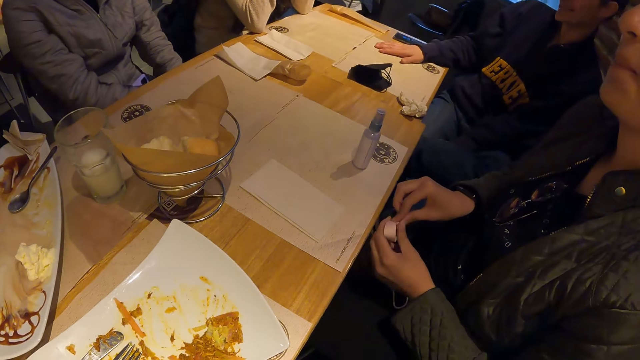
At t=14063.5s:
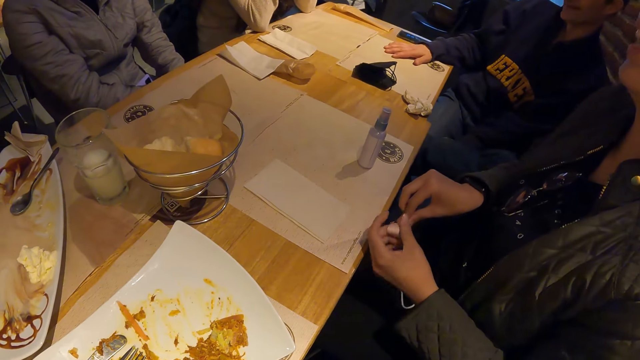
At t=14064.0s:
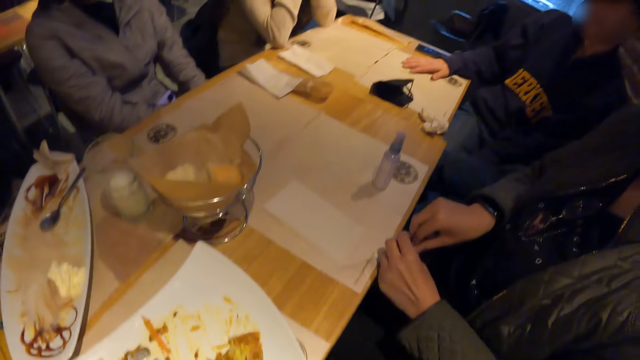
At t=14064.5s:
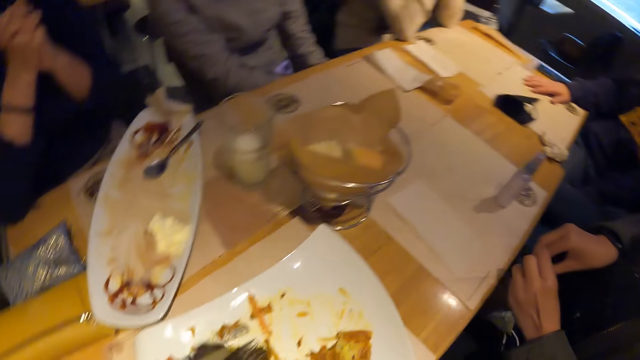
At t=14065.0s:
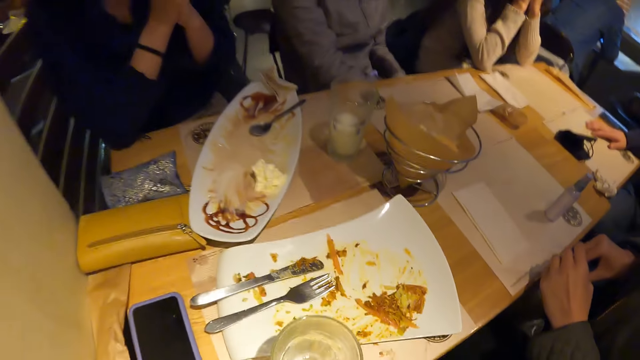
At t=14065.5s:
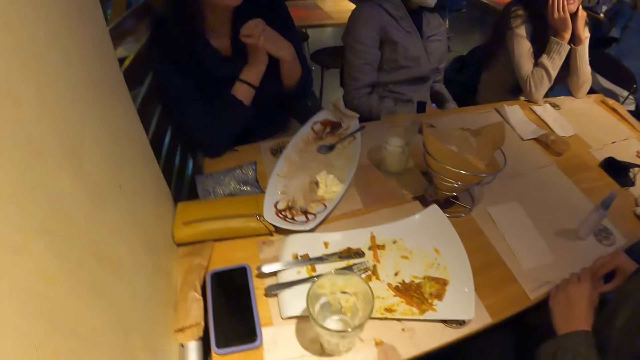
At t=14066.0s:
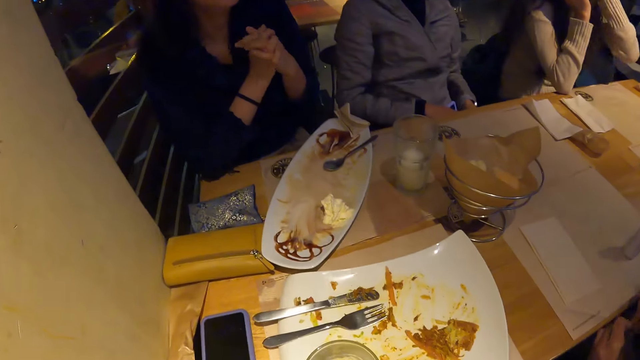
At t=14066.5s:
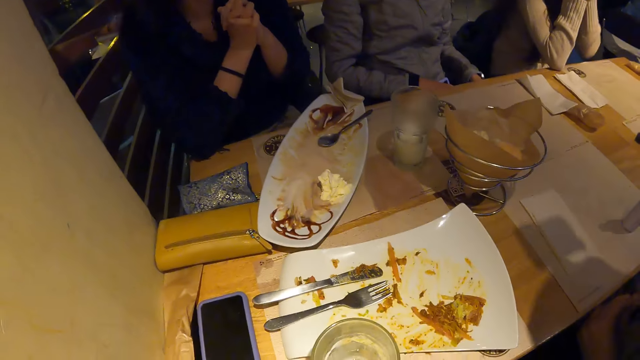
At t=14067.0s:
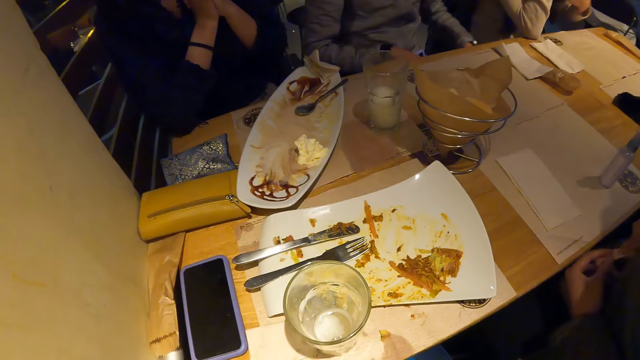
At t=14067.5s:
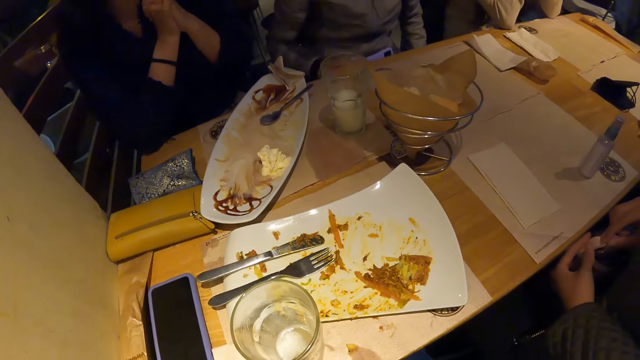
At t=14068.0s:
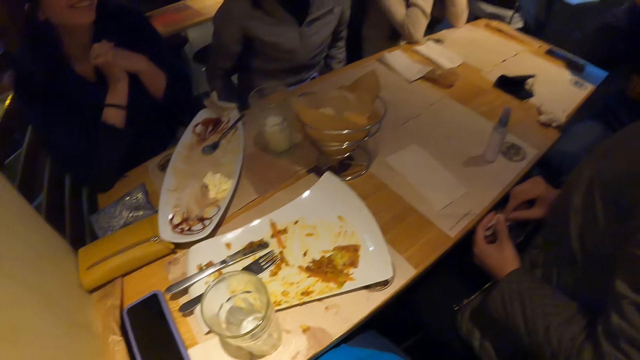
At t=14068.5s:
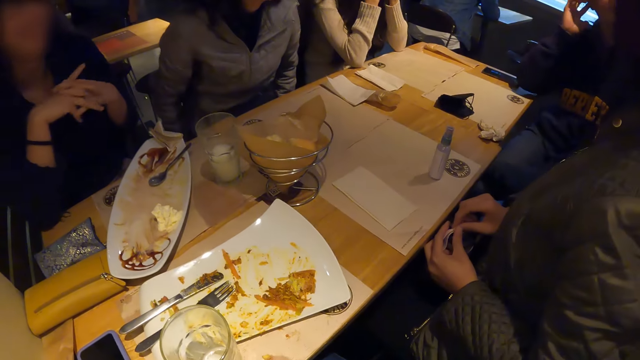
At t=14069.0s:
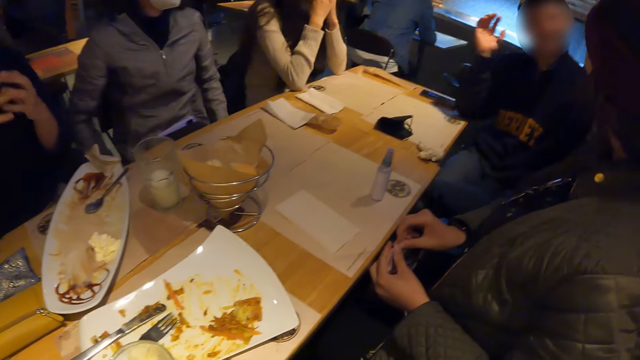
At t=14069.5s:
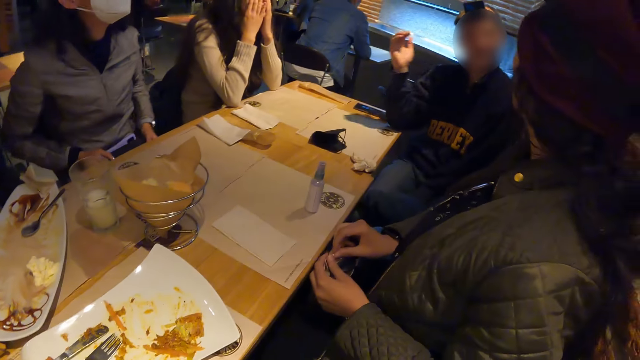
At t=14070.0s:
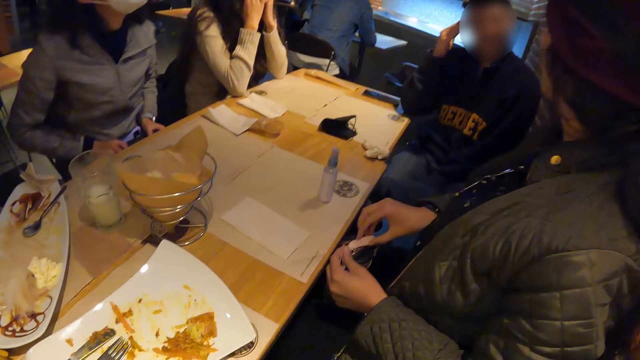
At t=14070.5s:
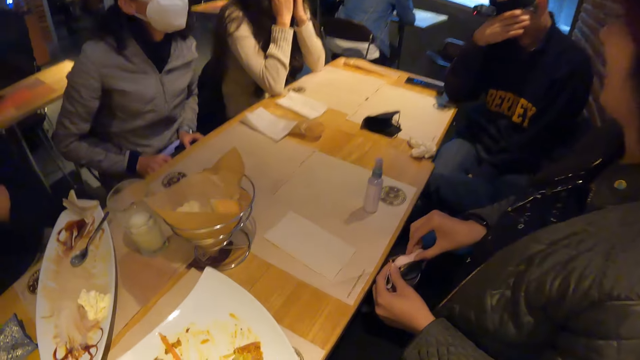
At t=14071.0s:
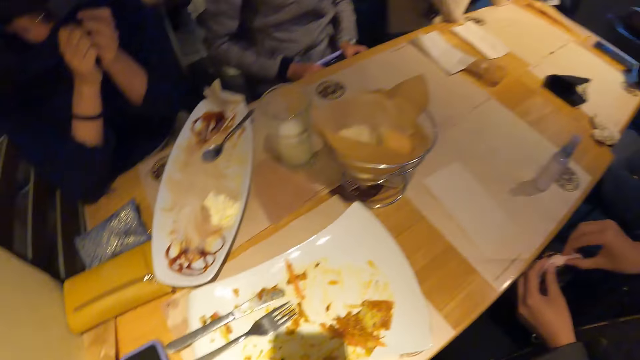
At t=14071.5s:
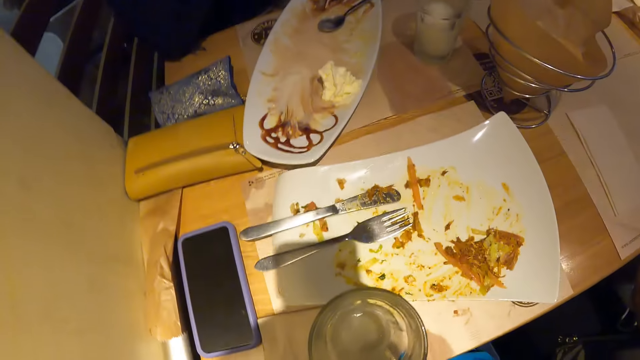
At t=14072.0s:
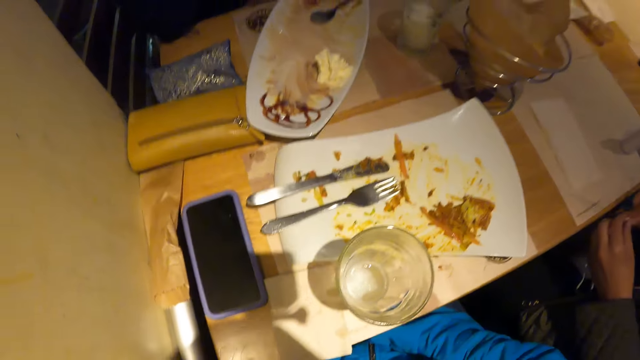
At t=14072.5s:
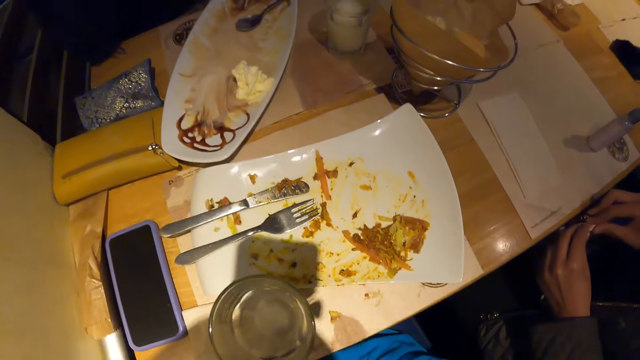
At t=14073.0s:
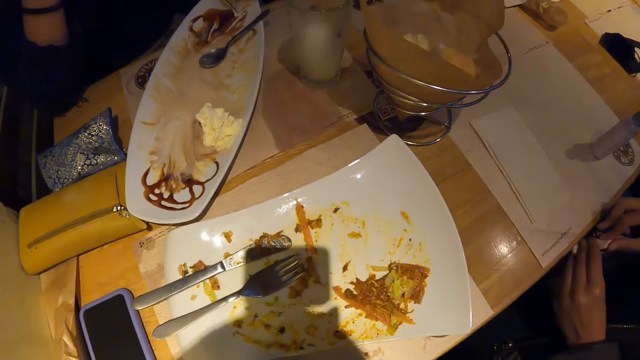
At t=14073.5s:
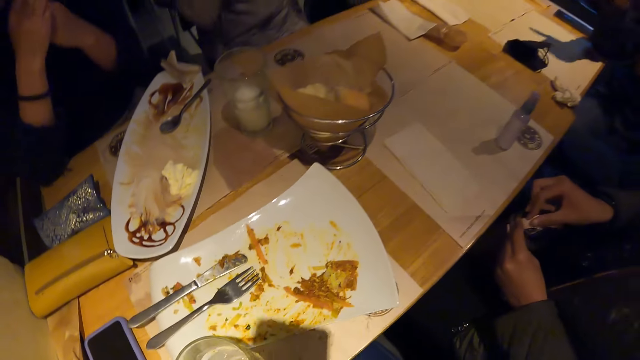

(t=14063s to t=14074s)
A man moves the hand and touches the head. The camera wearer looks around.

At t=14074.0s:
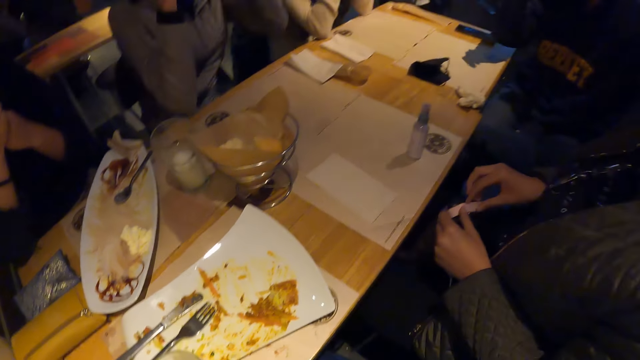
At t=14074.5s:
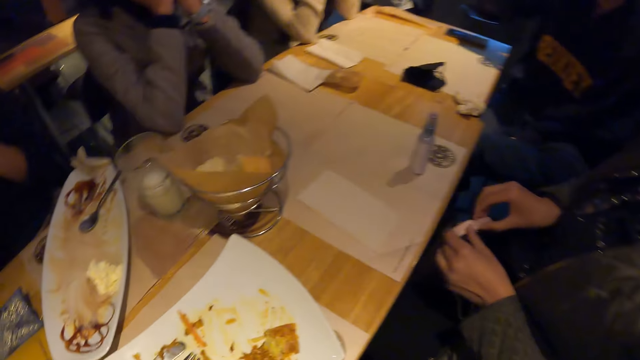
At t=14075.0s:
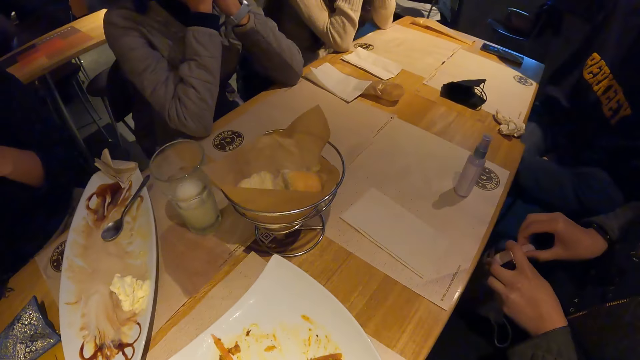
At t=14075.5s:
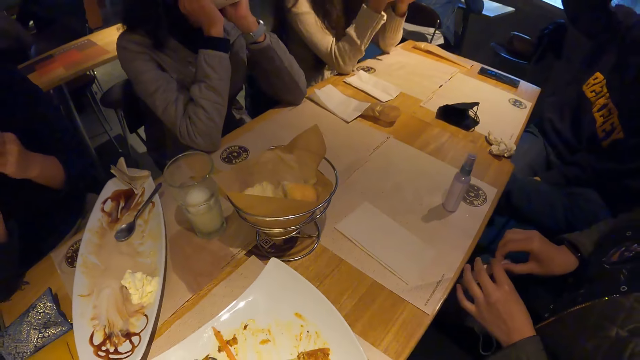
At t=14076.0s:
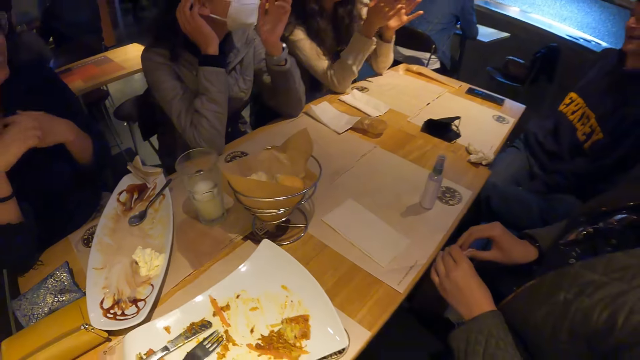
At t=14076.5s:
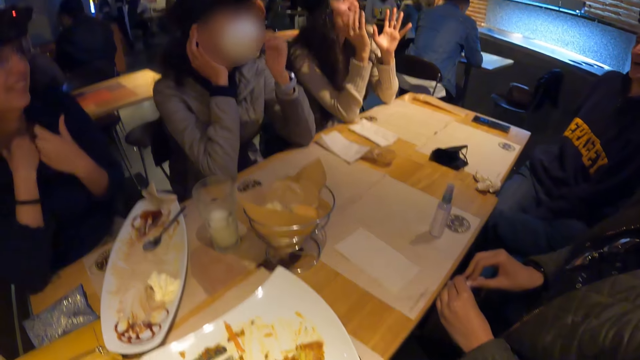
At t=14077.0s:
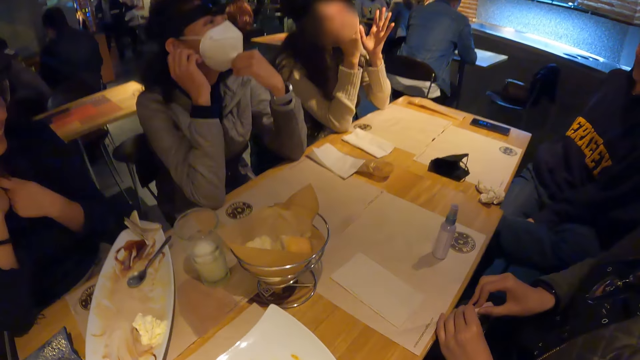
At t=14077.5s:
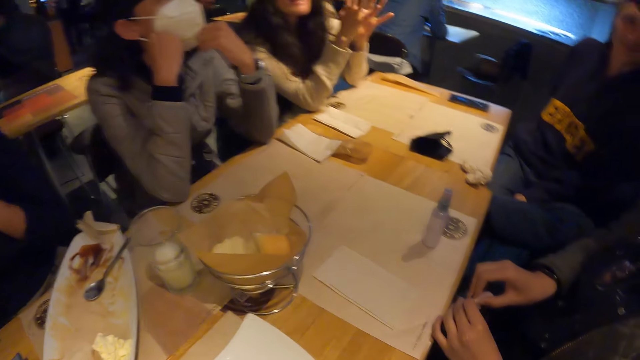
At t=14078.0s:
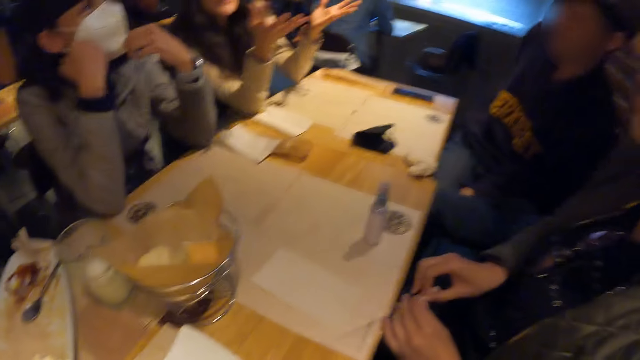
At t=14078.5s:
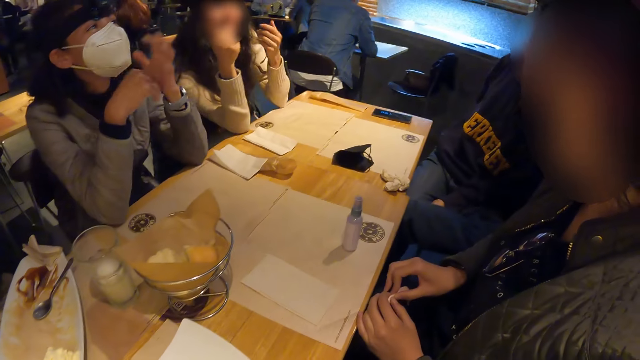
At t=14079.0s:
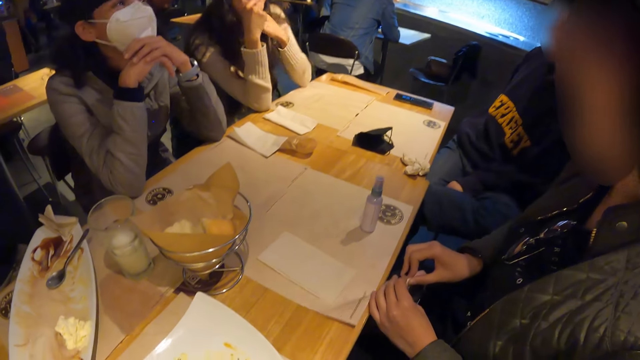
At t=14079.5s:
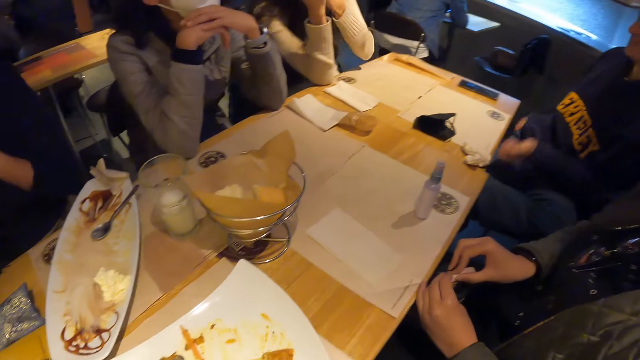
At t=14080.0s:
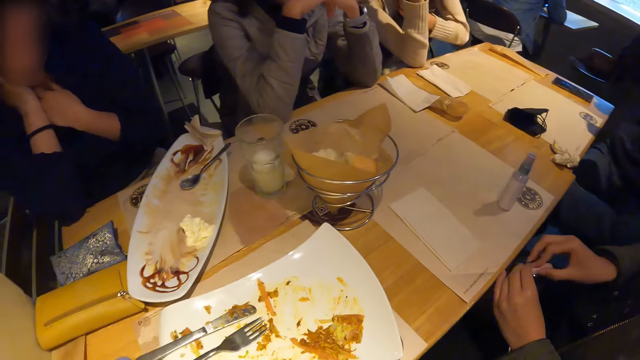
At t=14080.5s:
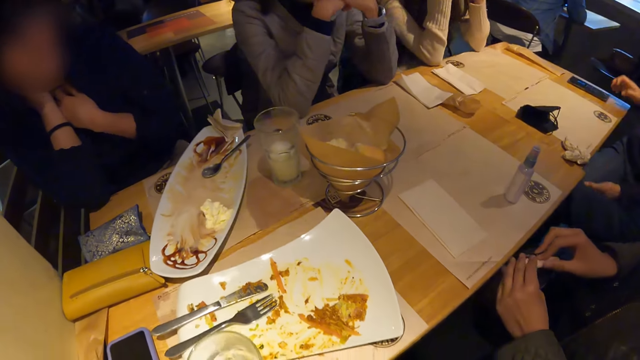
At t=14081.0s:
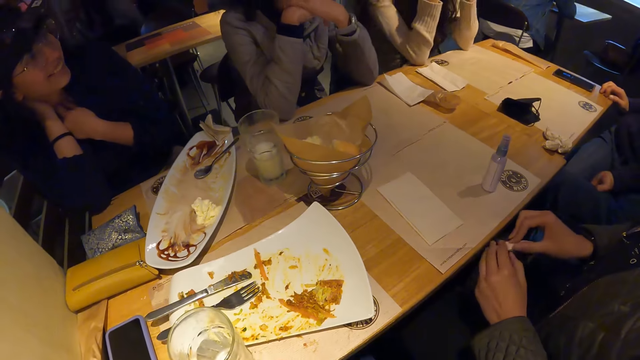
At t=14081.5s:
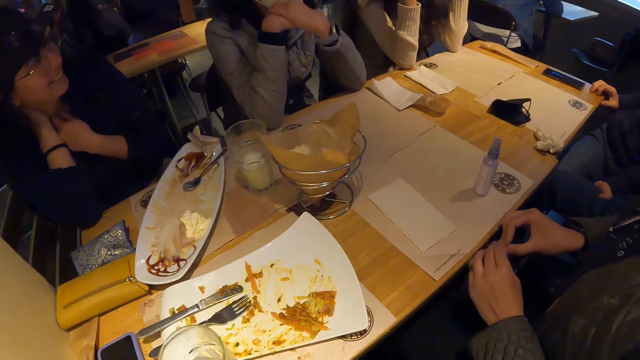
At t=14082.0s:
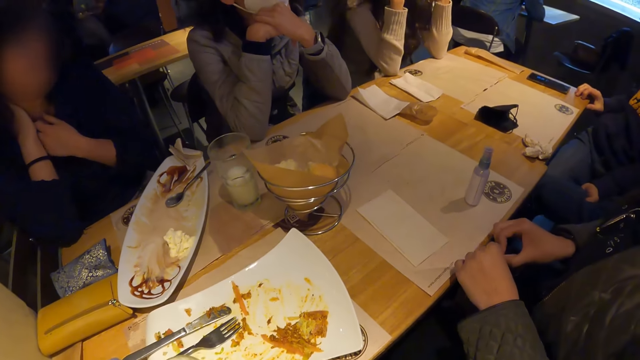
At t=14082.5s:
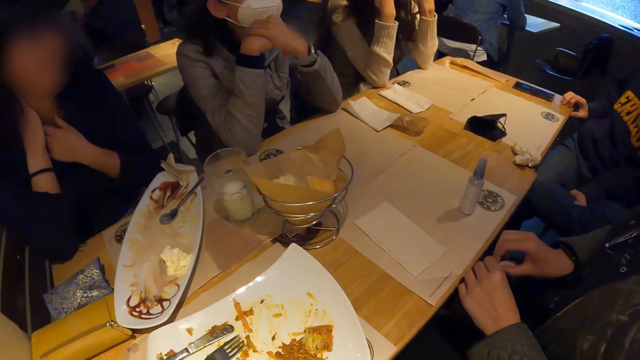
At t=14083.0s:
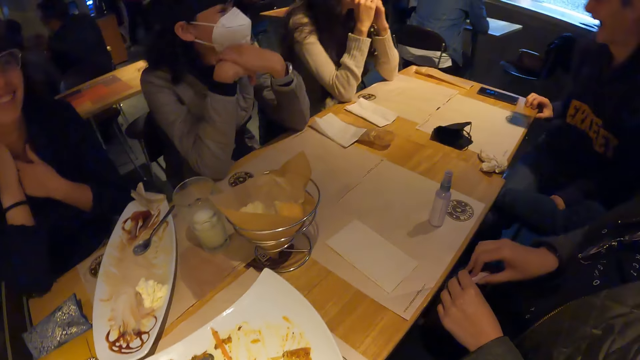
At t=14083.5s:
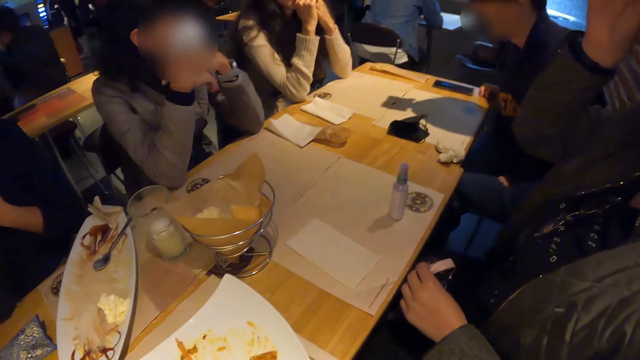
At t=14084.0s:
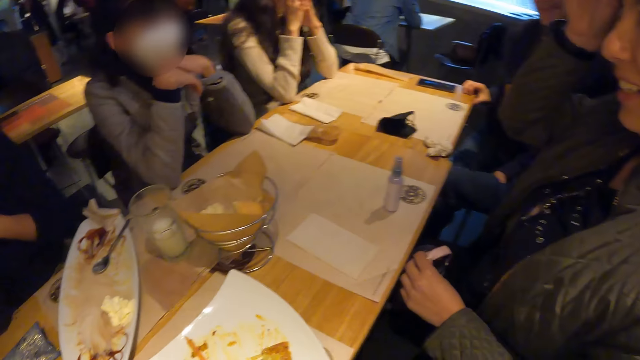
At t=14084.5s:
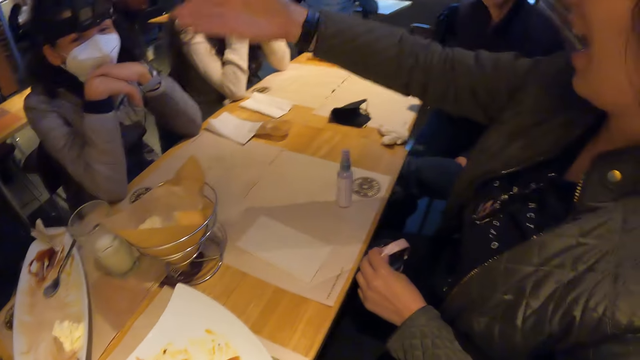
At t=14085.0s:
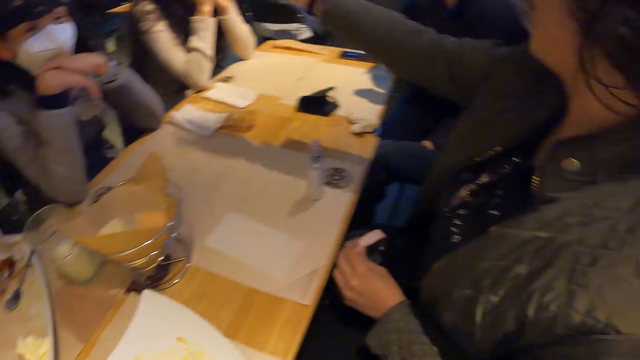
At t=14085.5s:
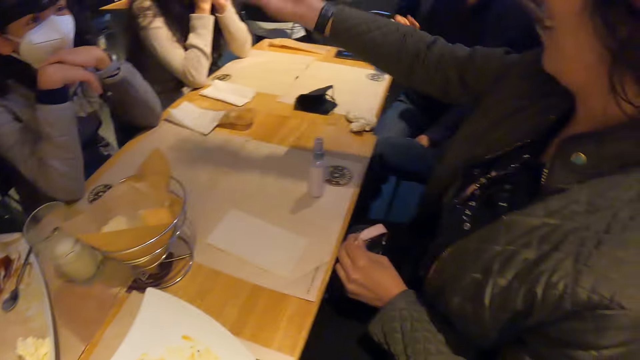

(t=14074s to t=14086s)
A man moves the hand. A woman interacts with a man. The camera wearer looks around. A lady moves the hand. Another woman interacts with the group of people at the table.
